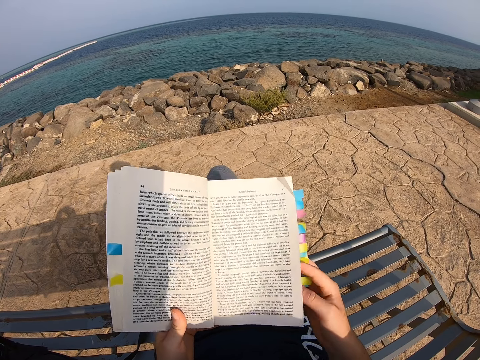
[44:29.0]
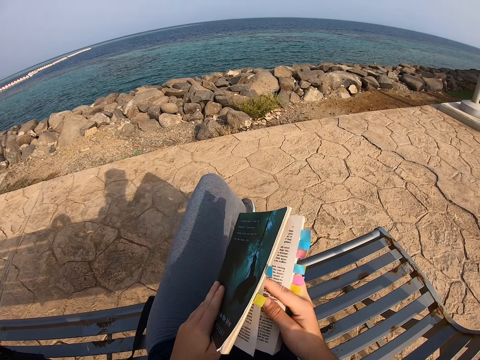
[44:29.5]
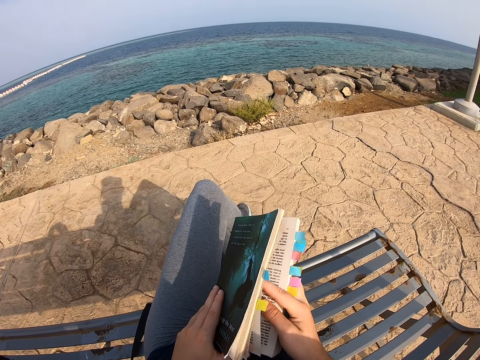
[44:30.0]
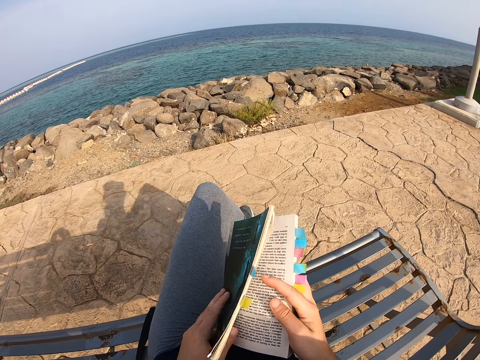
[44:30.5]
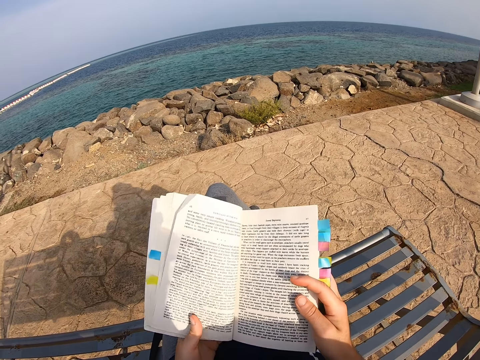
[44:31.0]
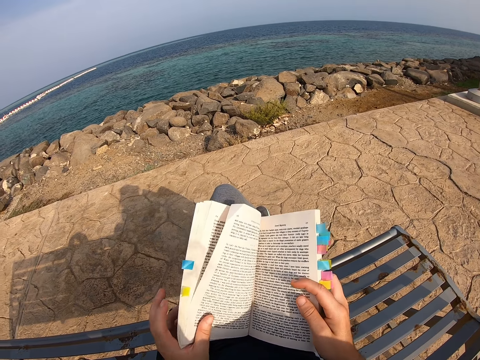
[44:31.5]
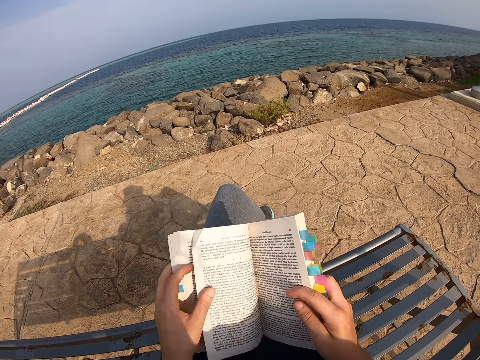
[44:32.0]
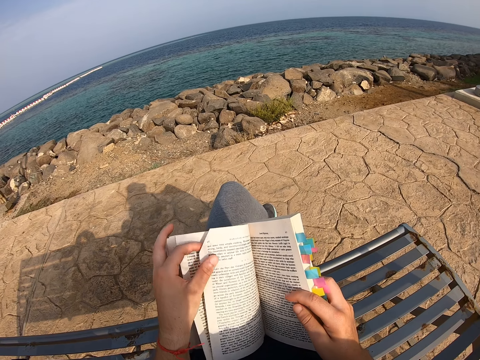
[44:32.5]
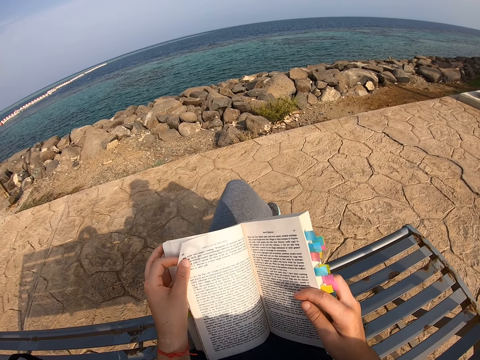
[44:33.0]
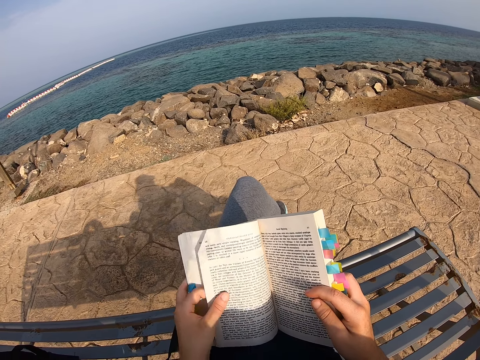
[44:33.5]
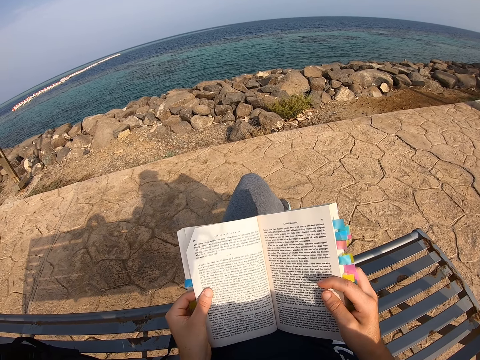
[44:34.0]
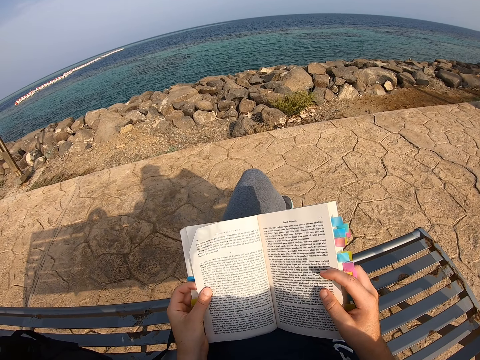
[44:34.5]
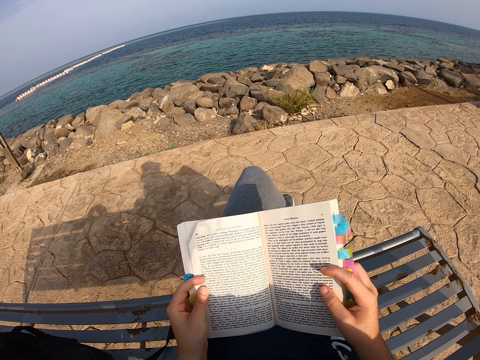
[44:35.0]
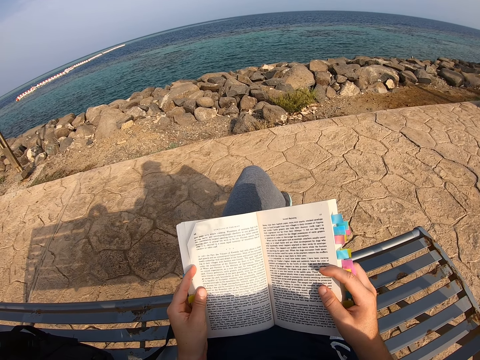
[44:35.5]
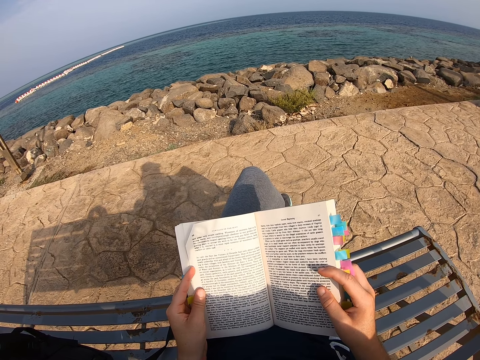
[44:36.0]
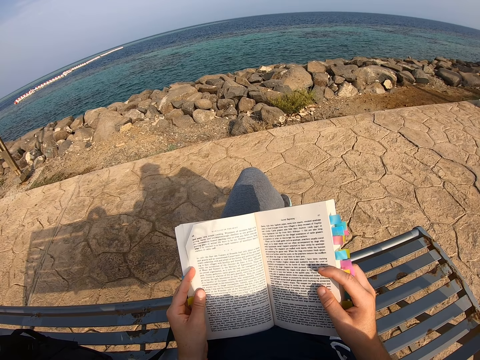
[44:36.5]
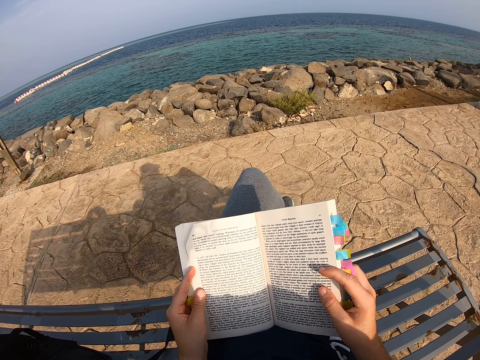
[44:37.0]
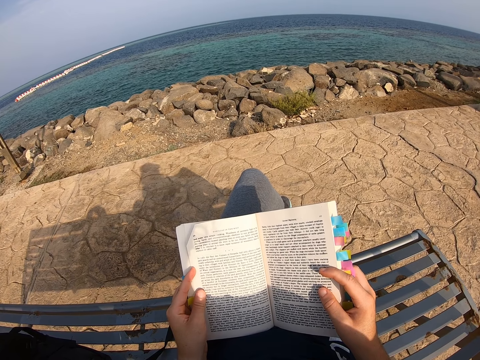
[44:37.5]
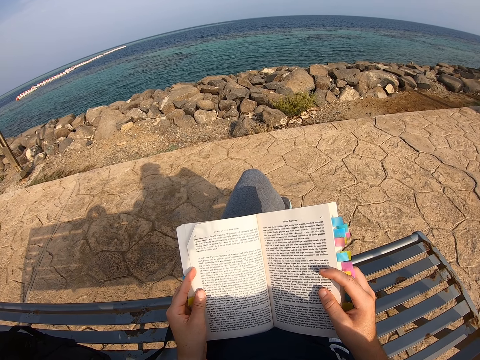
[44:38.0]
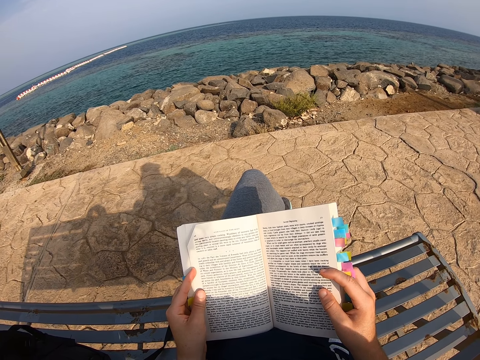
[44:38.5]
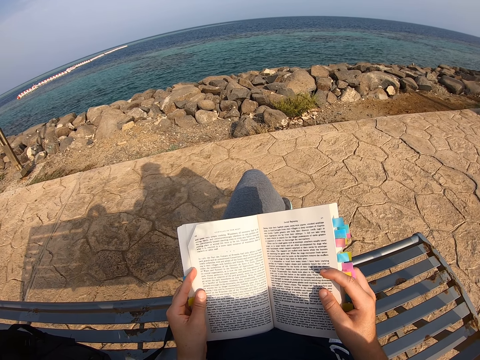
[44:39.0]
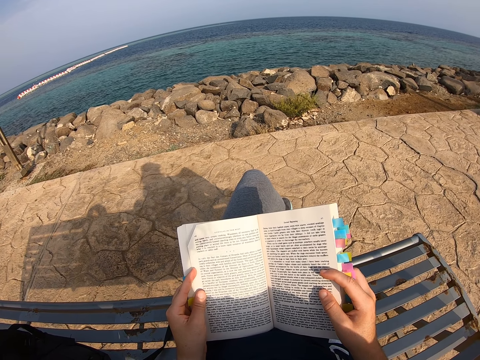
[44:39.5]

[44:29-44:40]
The camera wearer closes the novel. They open the page of the book. They move the left hand on the novel. They read the novel.

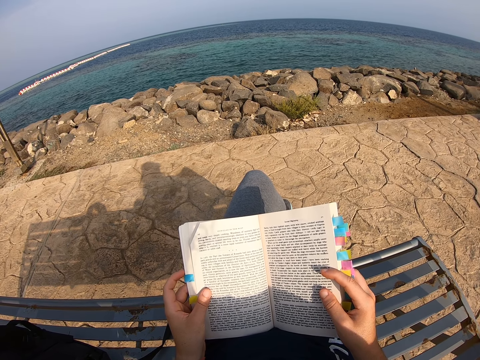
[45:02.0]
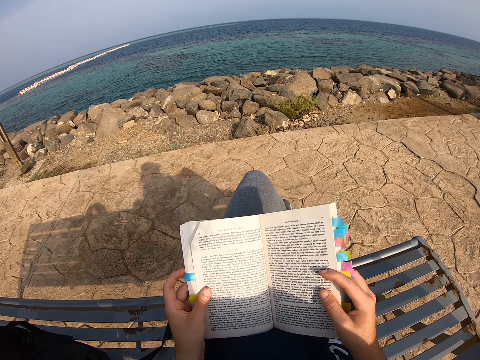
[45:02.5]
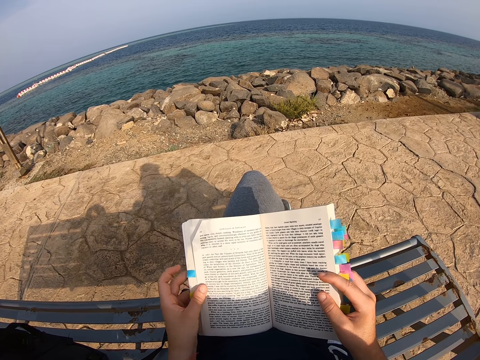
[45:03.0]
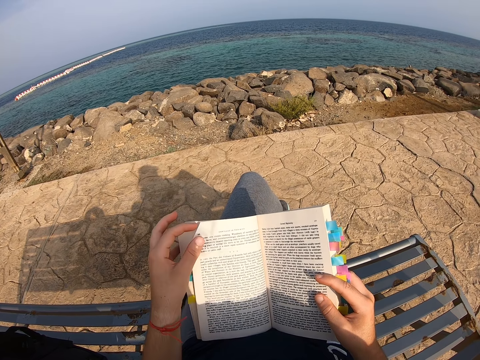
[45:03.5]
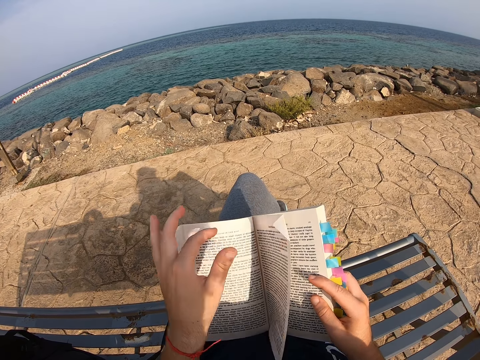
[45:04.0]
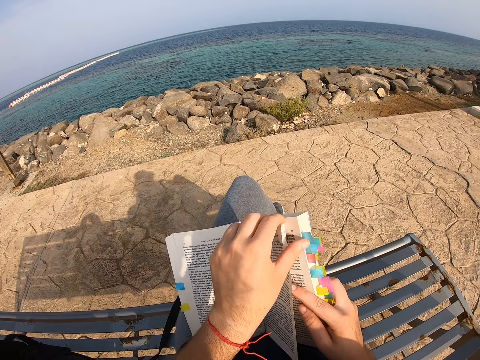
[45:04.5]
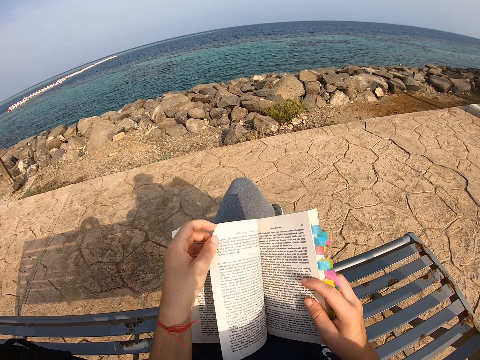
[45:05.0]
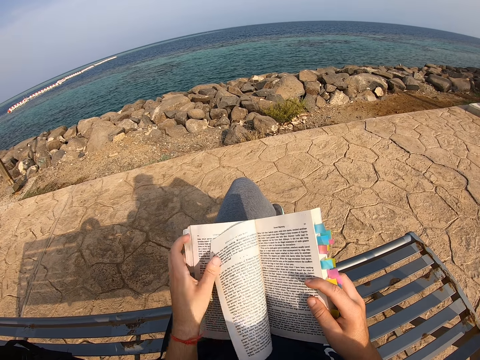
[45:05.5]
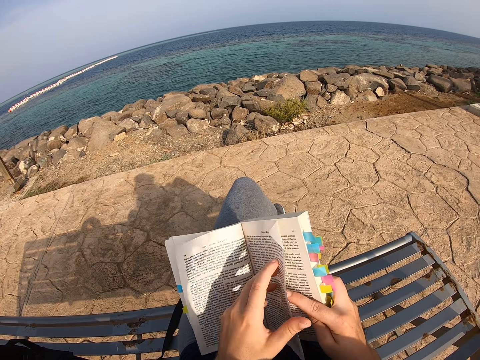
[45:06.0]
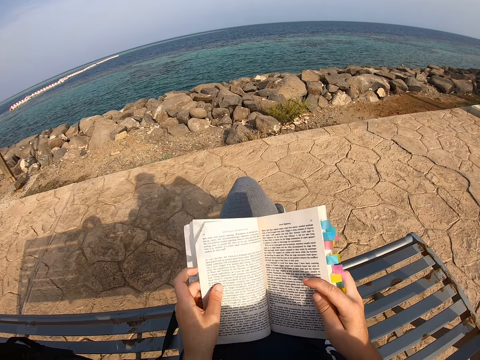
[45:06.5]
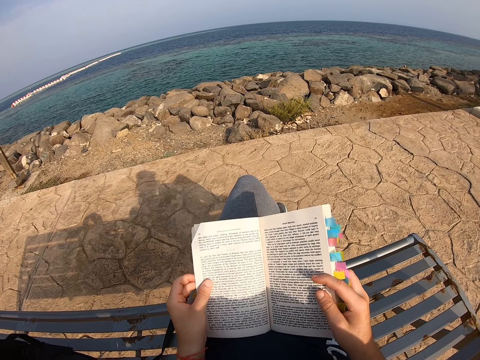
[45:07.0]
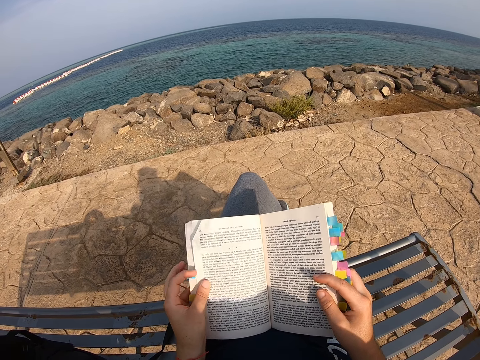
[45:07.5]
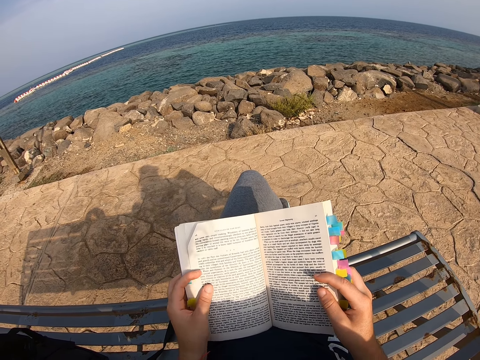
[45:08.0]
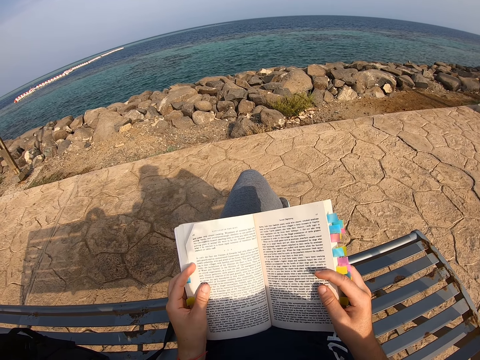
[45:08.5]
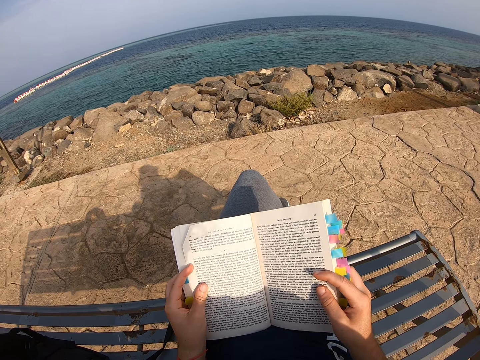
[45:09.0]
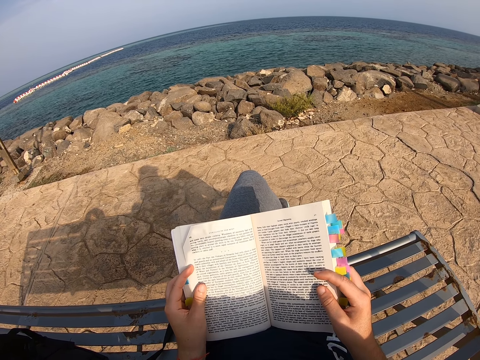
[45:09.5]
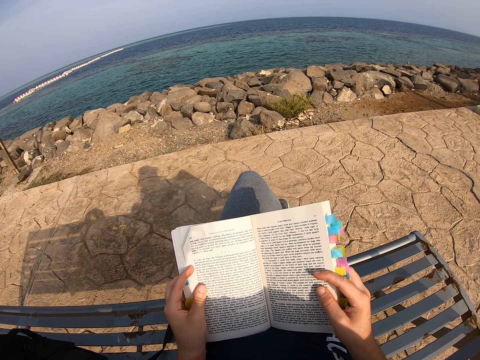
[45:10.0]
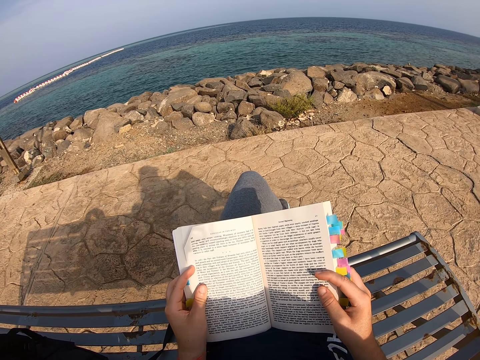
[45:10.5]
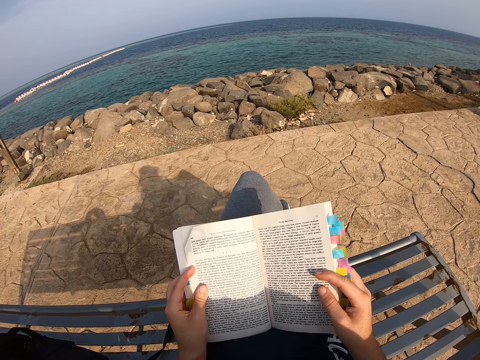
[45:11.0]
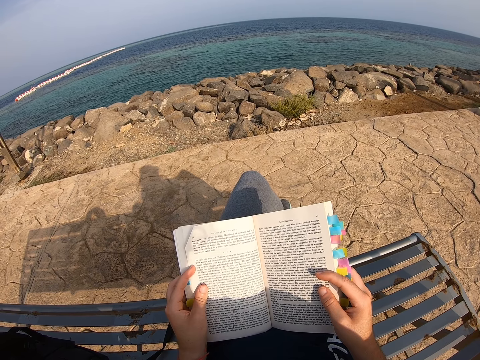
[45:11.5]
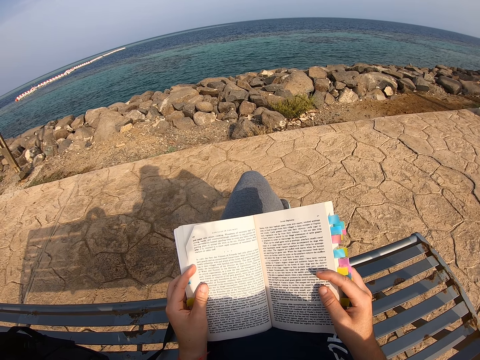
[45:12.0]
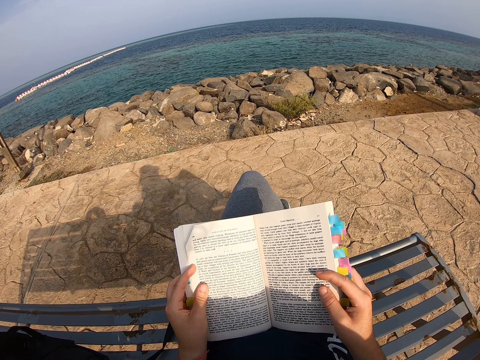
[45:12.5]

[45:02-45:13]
The camera wearer moves the left hand on the novel. They lift the left hand, pull the pages of the novel and read the novel. They open the page of the book. They move the left hand, pull the pages of the novel and read the novel.
